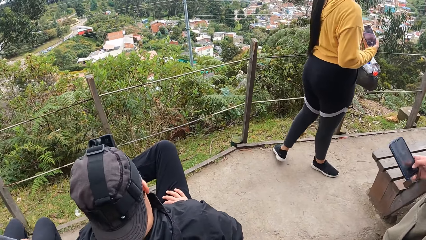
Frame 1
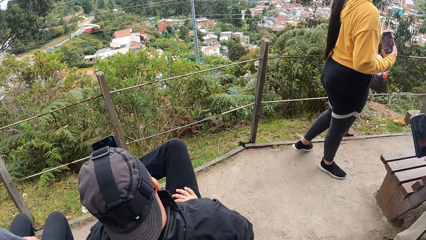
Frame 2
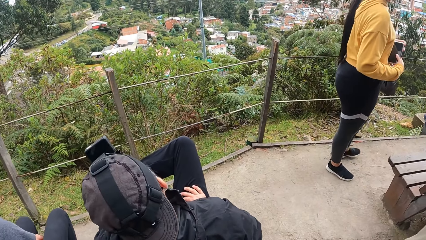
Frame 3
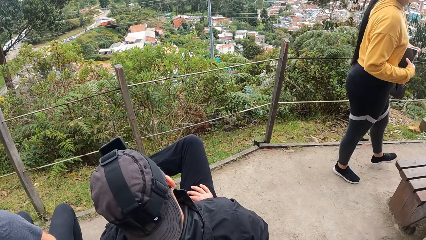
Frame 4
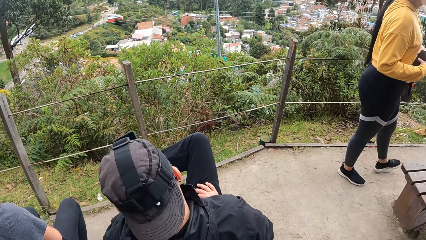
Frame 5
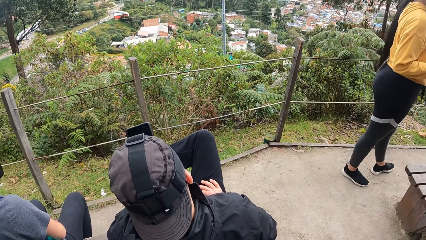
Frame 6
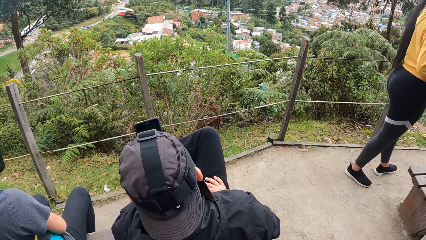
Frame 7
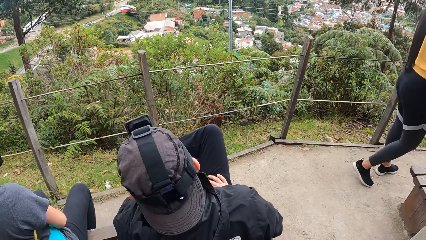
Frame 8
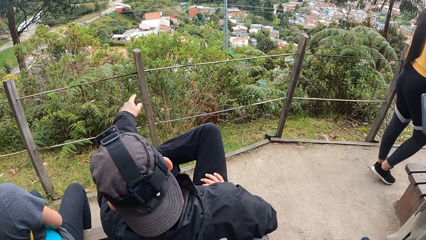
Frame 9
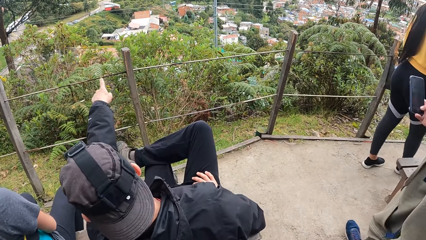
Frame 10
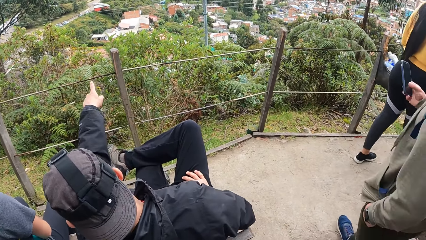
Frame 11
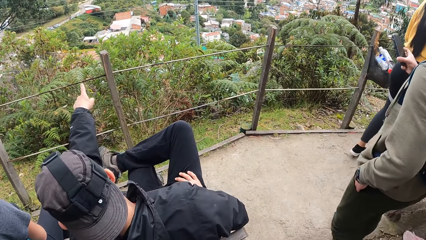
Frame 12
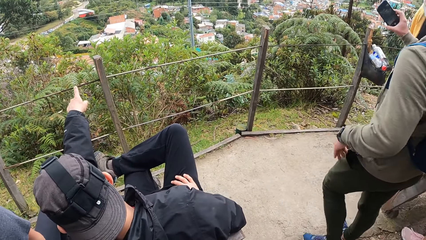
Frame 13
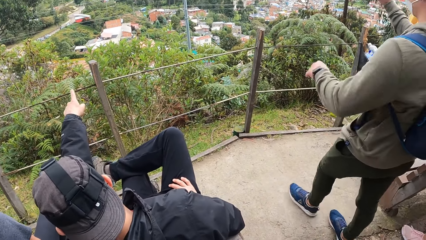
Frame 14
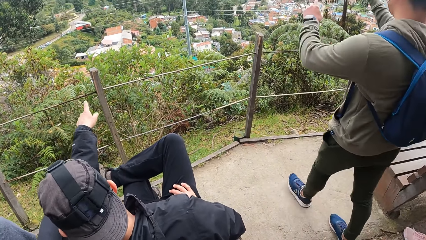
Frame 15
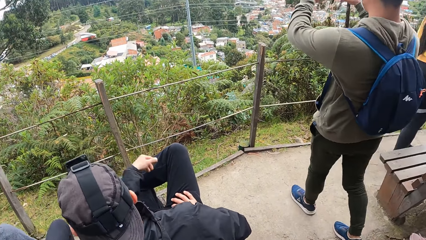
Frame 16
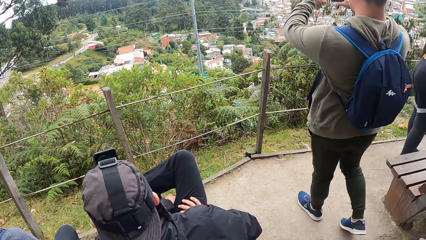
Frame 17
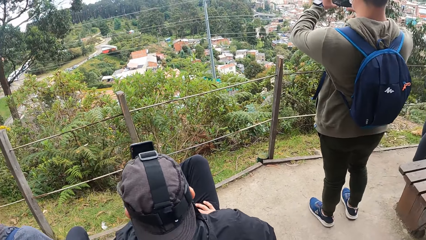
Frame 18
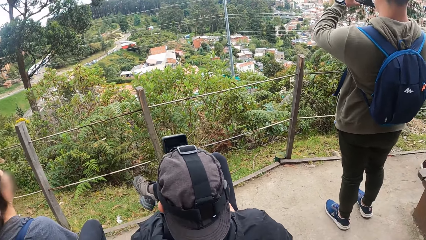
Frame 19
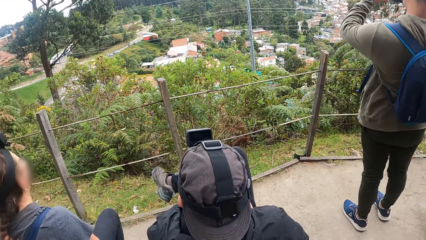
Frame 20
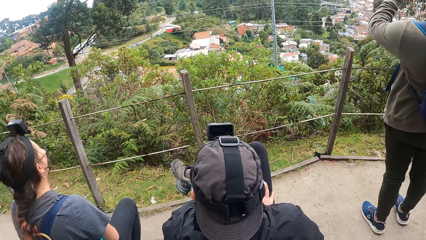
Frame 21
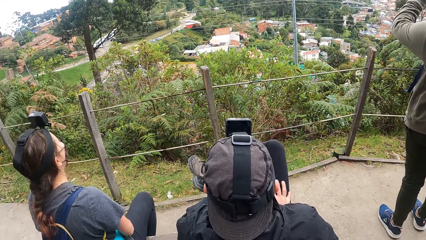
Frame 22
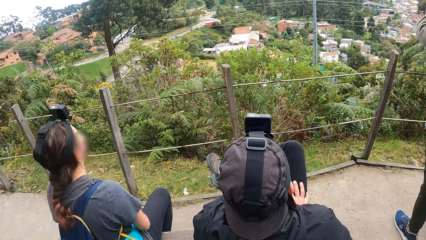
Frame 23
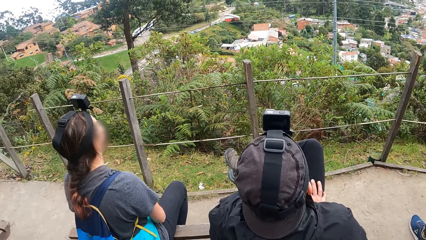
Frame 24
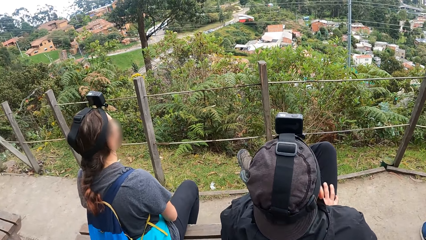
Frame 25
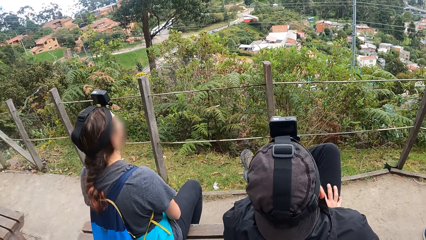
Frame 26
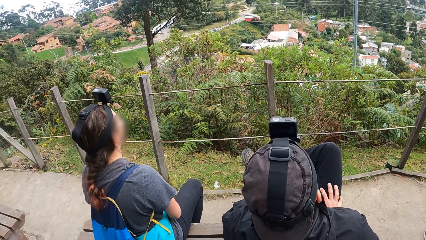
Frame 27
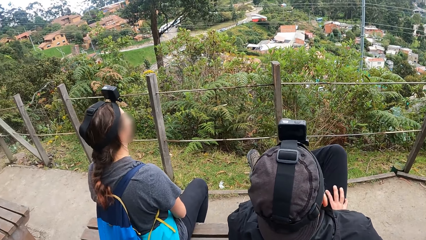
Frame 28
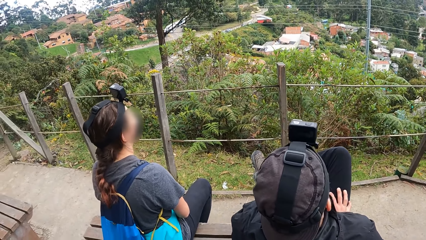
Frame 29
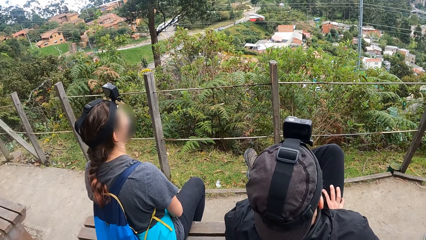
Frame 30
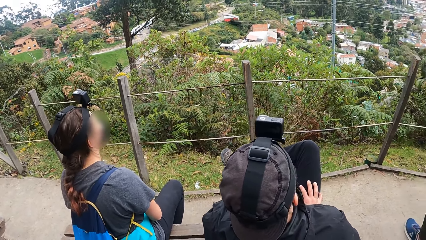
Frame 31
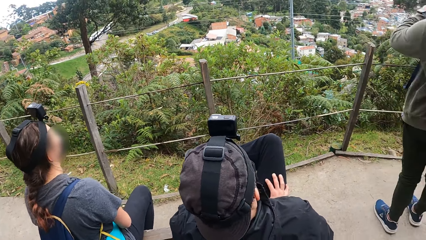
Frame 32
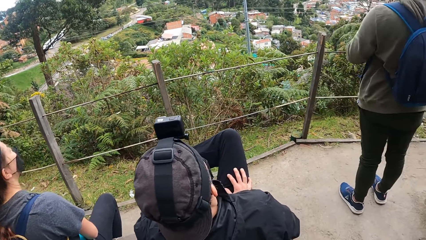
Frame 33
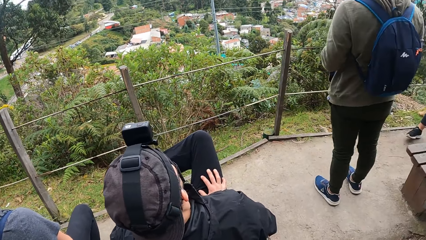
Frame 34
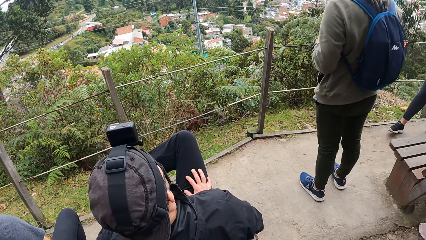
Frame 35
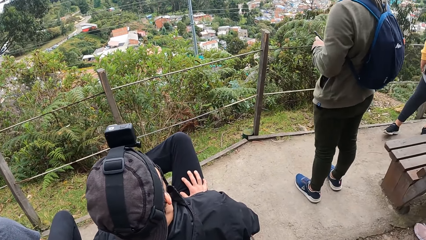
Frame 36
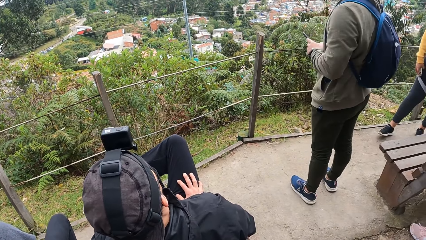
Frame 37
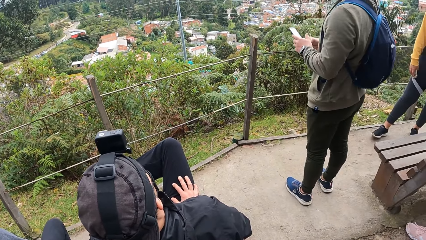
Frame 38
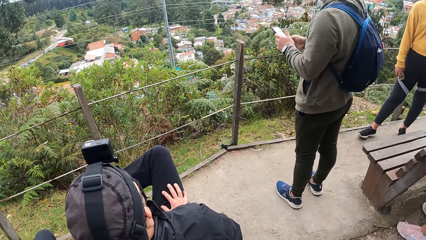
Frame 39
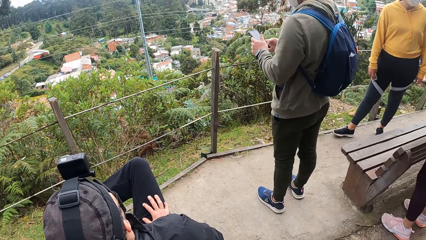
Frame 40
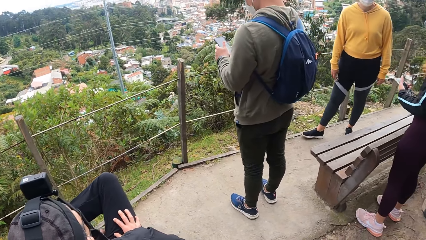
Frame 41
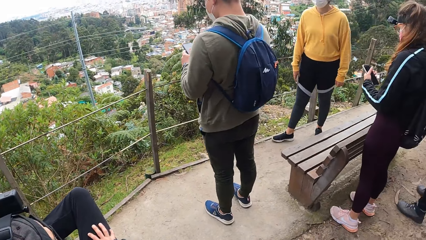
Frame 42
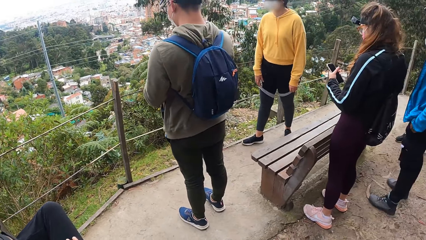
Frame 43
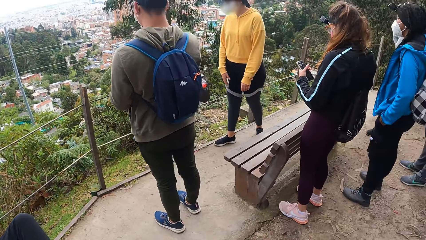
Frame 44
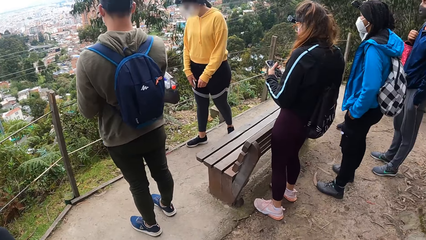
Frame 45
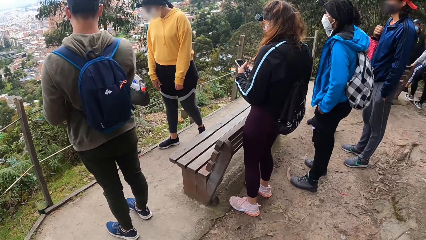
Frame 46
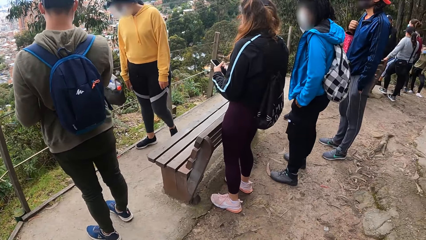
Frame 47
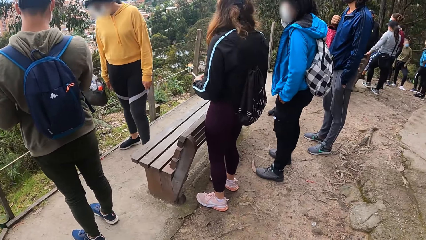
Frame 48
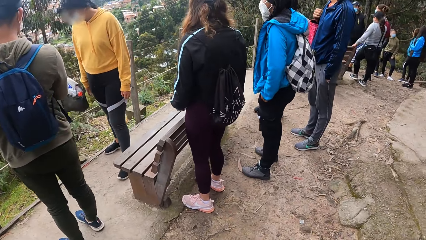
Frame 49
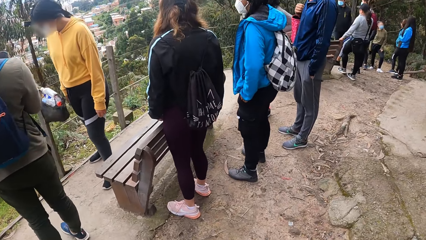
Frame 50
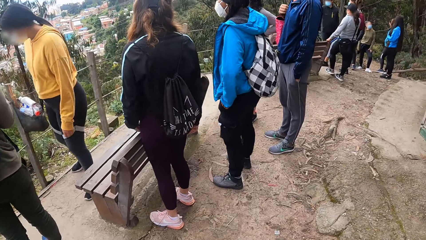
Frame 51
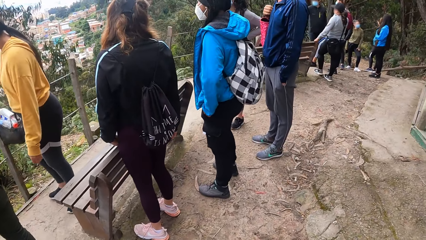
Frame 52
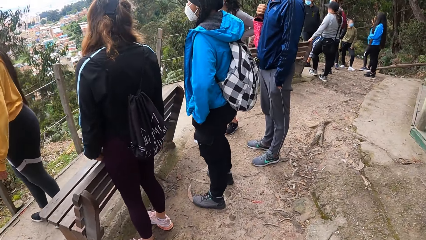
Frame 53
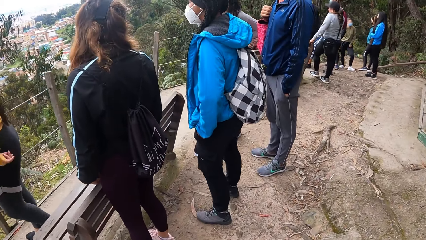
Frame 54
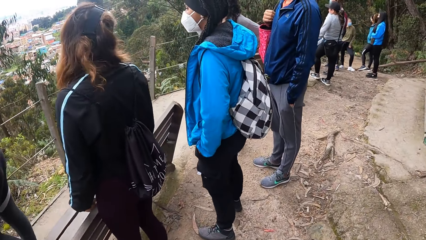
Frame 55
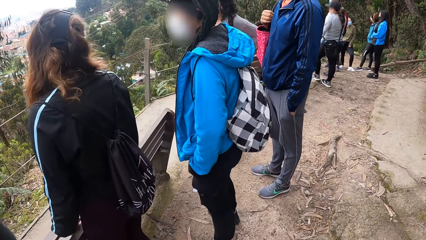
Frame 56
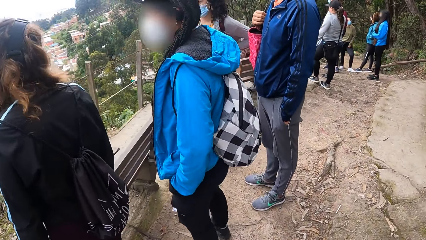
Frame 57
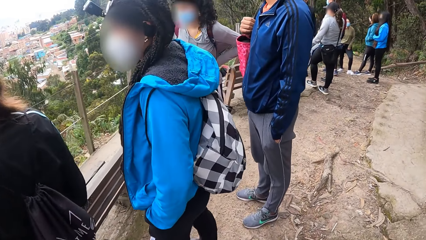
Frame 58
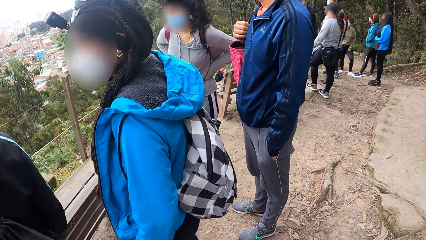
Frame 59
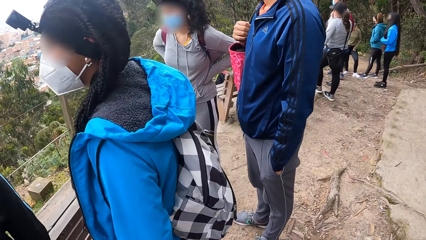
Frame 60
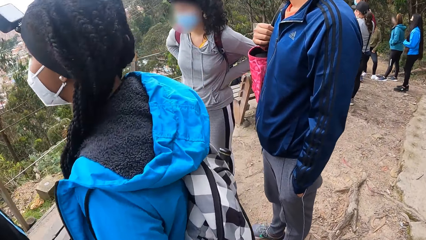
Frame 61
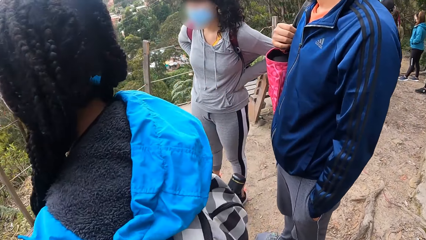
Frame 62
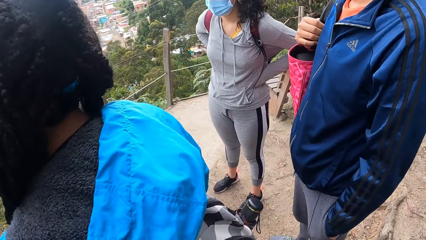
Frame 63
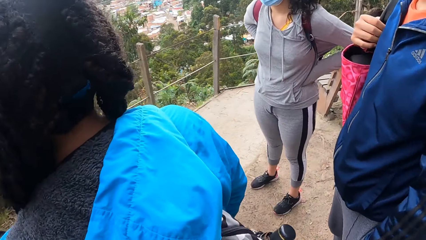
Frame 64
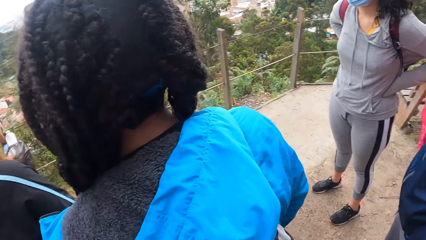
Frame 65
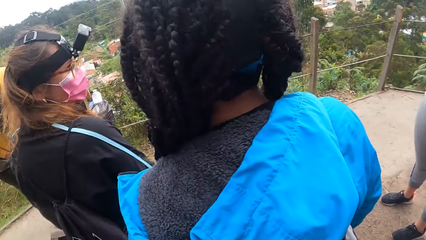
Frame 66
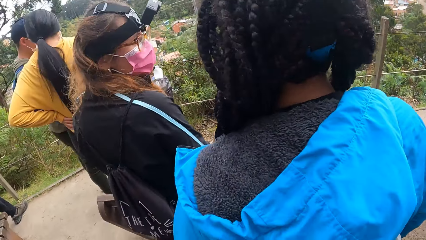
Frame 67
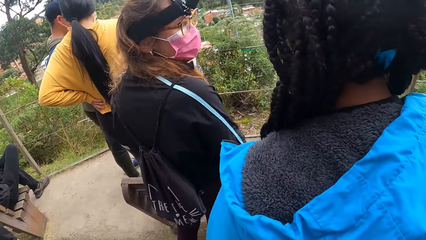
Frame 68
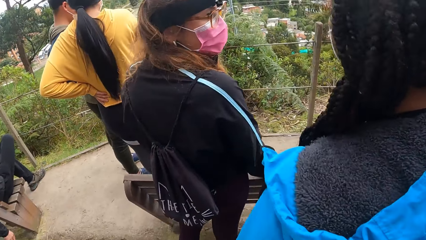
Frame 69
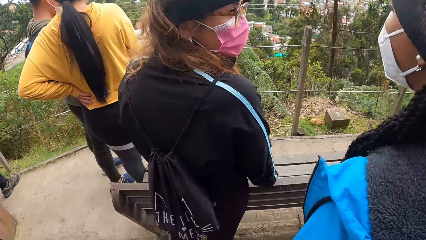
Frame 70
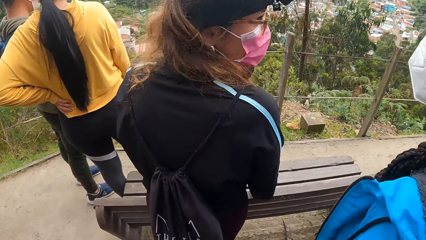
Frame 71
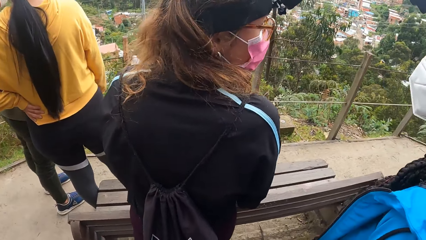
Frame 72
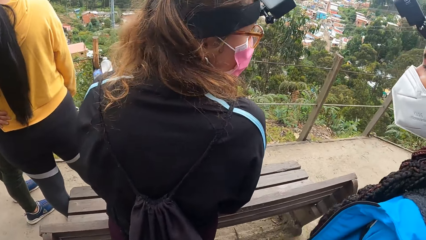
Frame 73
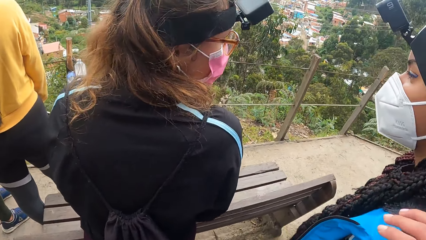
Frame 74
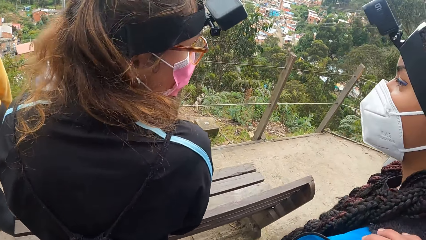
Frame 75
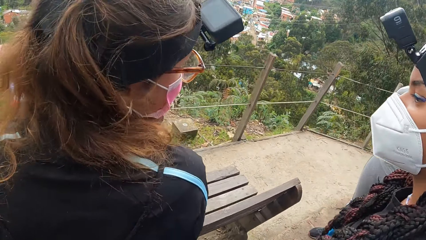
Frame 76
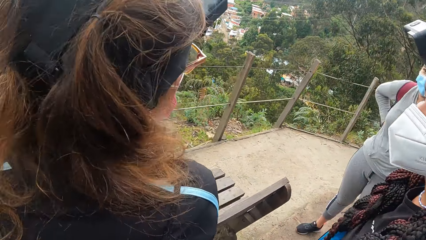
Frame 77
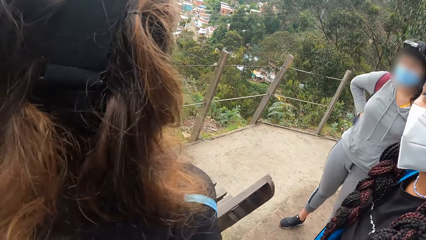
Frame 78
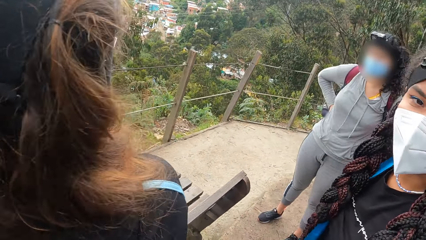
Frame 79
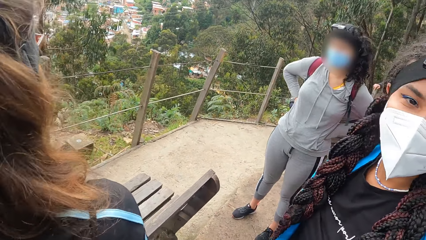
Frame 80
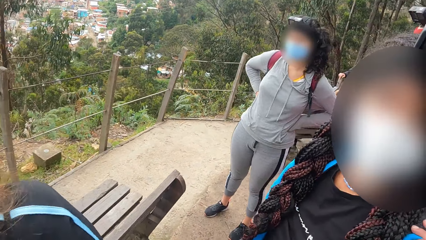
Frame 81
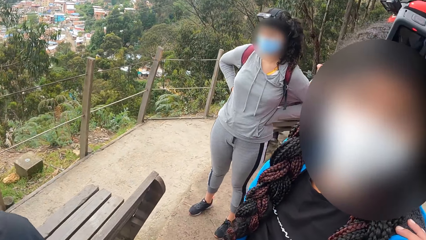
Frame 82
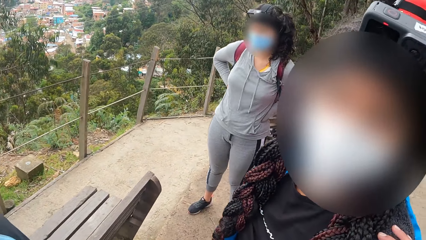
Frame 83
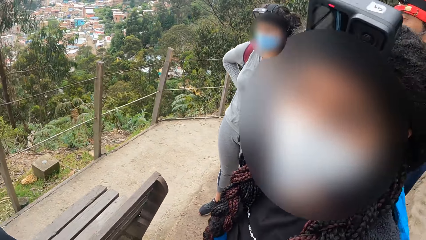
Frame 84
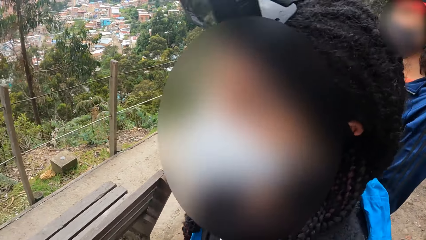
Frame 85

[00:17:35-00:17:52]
The woman walks away from the barricade of the camp. The man points at a tree with his left hand. Another man raises the phone in his left hand, takes a photograph with the phone in his hands, and operates the phone in his hands with his left hand. The camera wearer walks towards another woman. He places his right hand on the left shoulder of the other woman.
